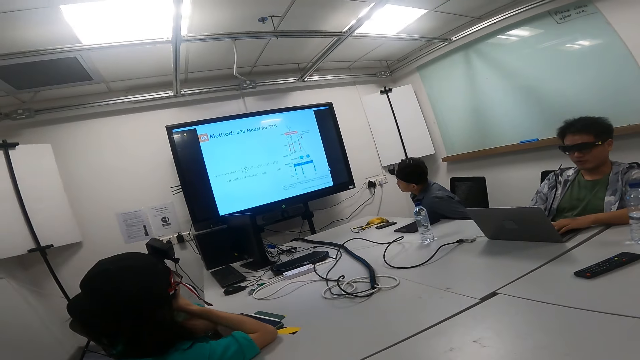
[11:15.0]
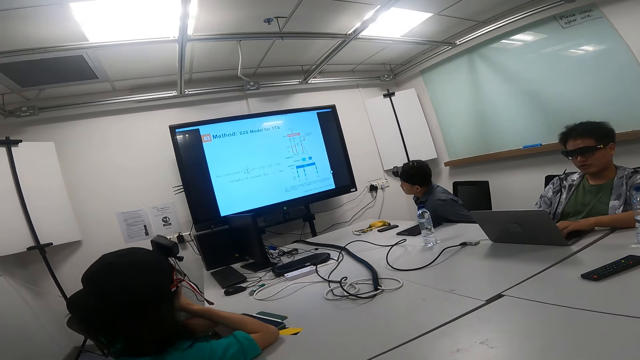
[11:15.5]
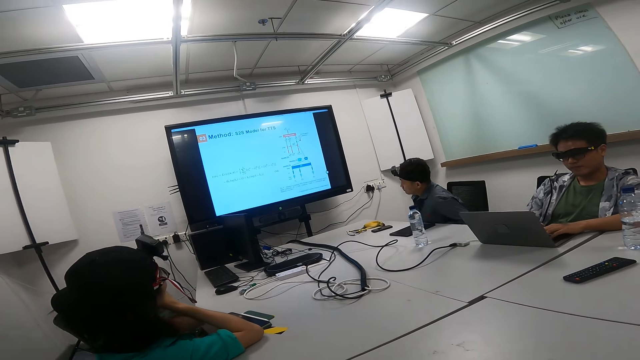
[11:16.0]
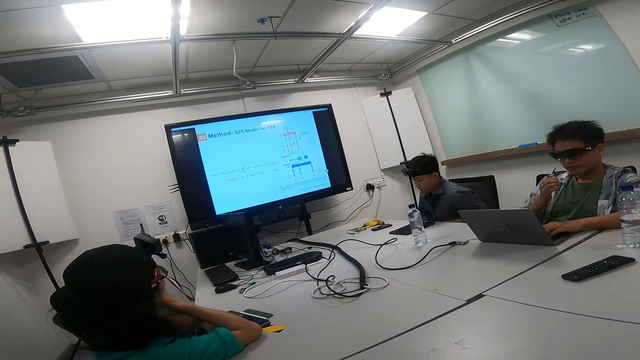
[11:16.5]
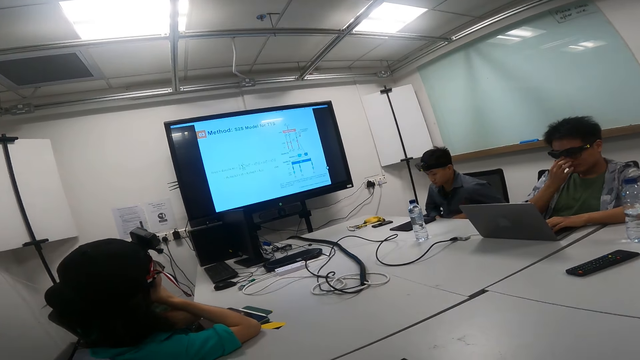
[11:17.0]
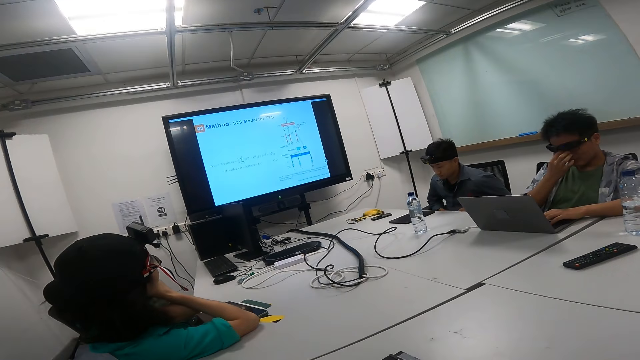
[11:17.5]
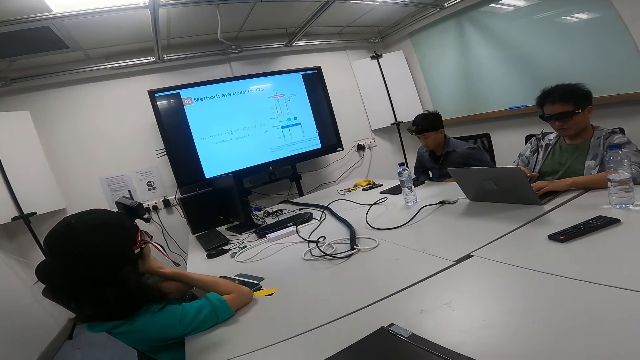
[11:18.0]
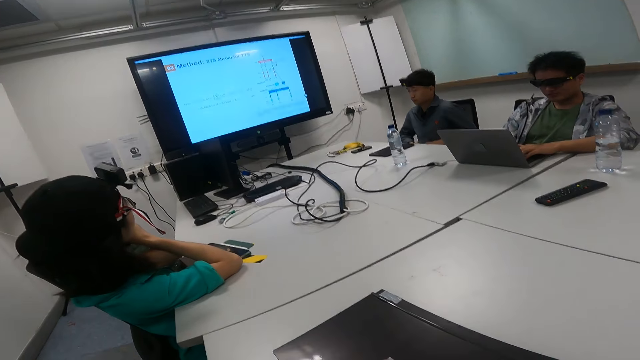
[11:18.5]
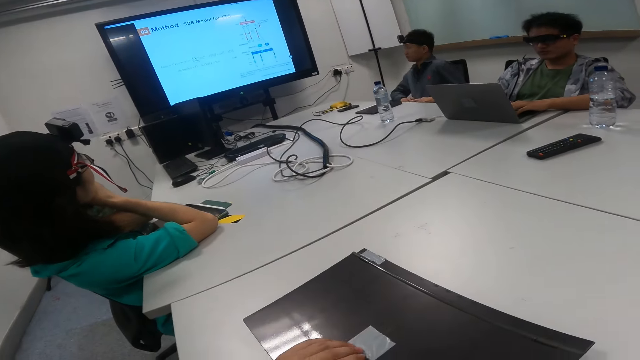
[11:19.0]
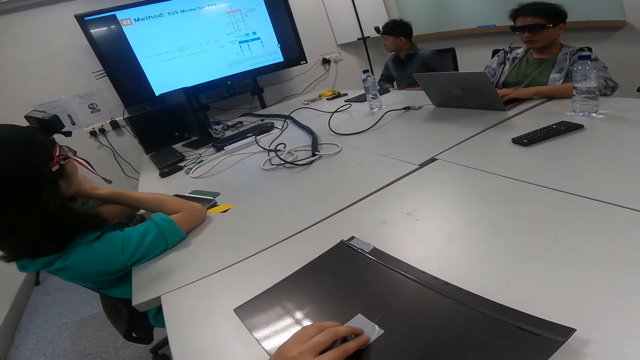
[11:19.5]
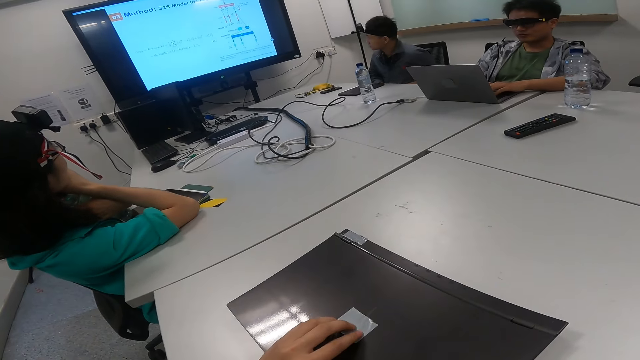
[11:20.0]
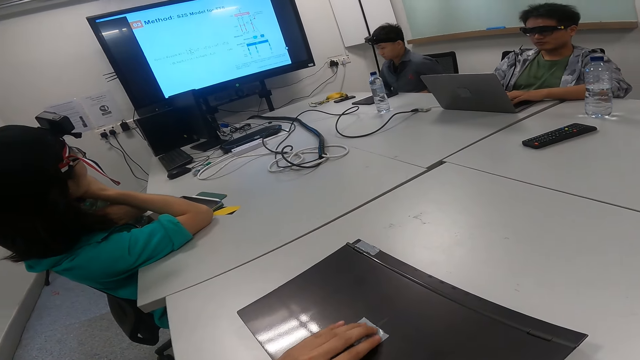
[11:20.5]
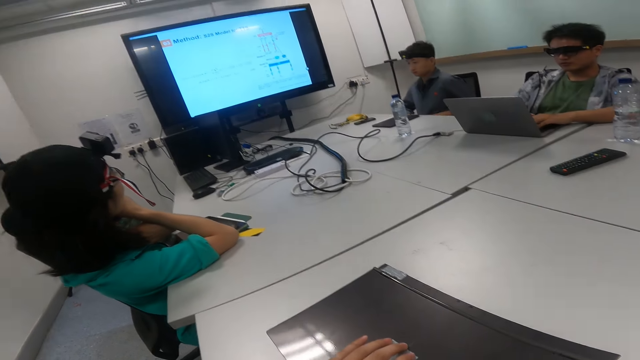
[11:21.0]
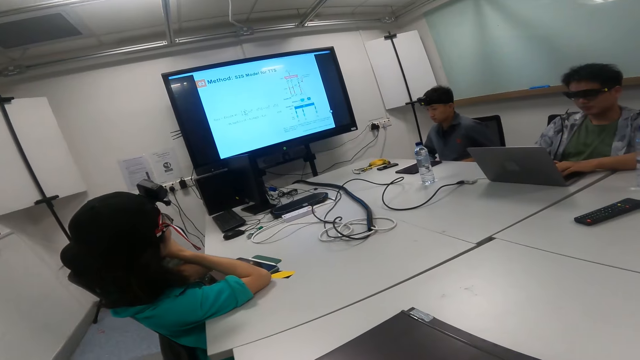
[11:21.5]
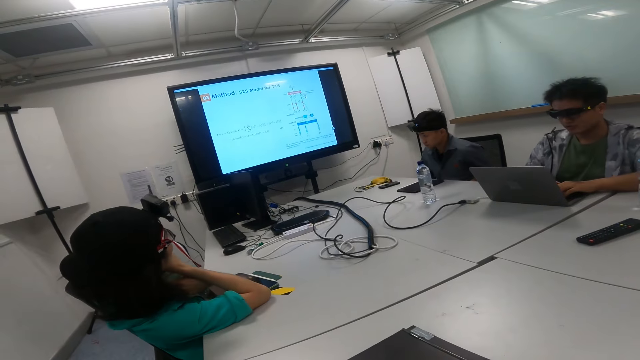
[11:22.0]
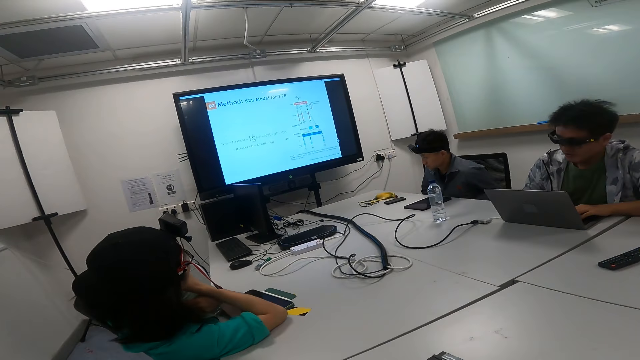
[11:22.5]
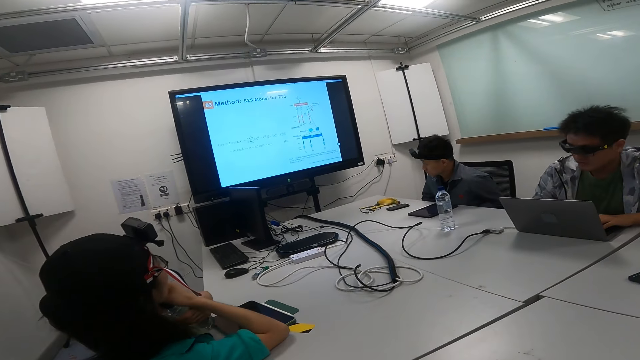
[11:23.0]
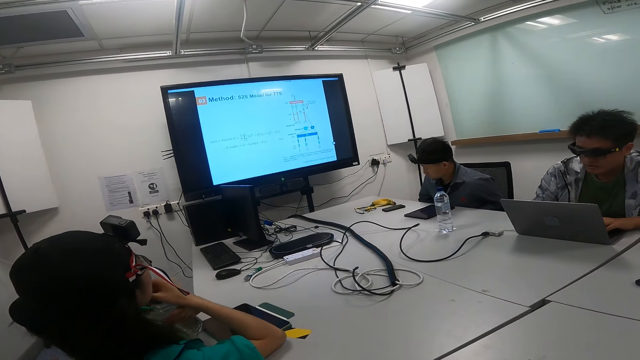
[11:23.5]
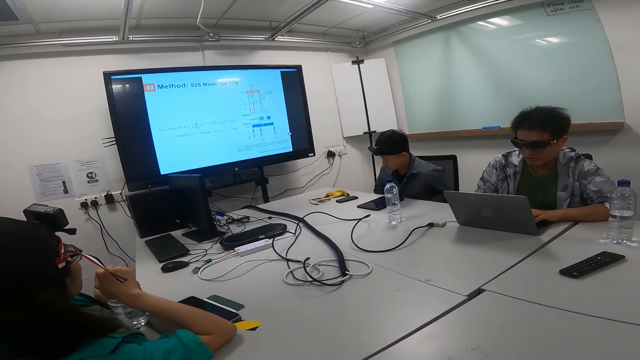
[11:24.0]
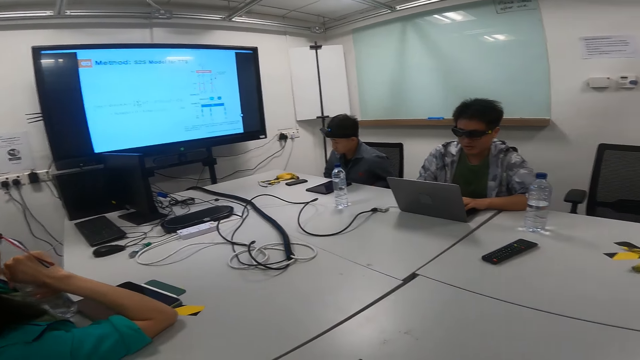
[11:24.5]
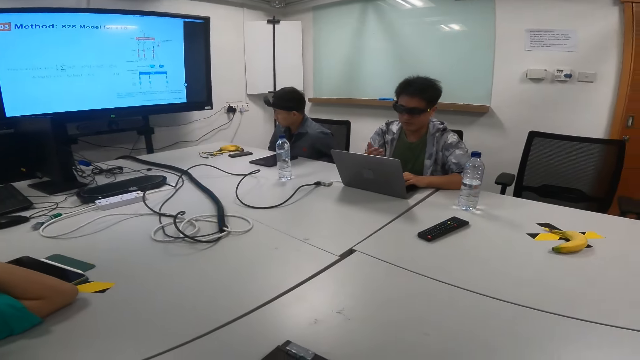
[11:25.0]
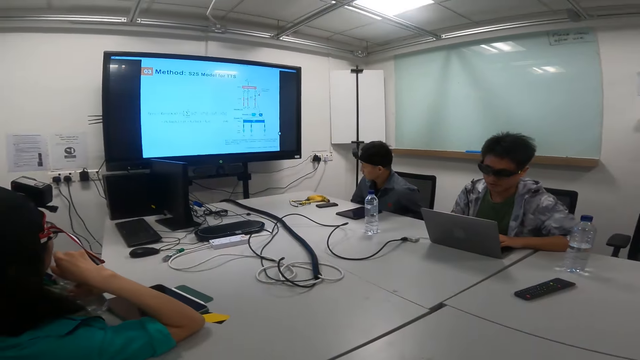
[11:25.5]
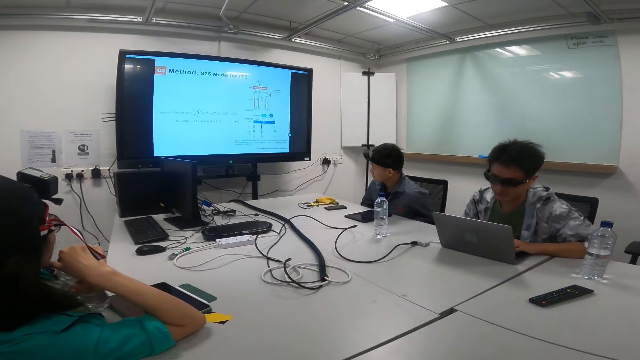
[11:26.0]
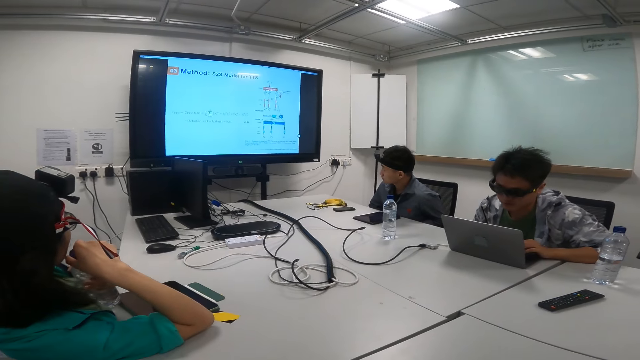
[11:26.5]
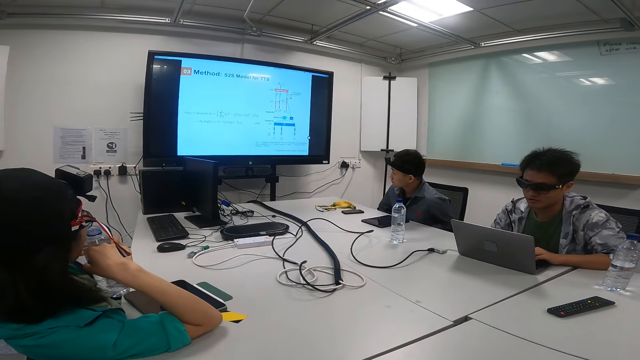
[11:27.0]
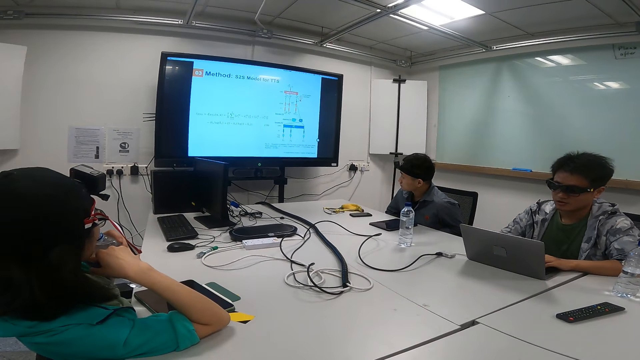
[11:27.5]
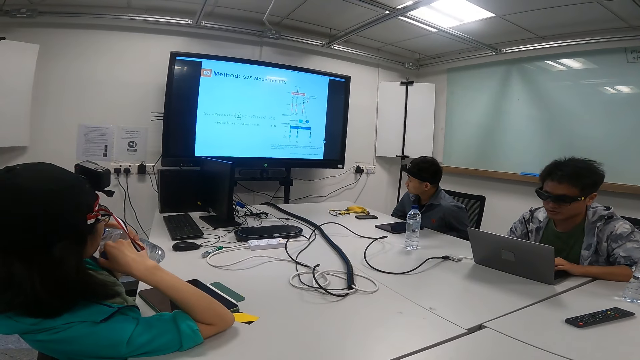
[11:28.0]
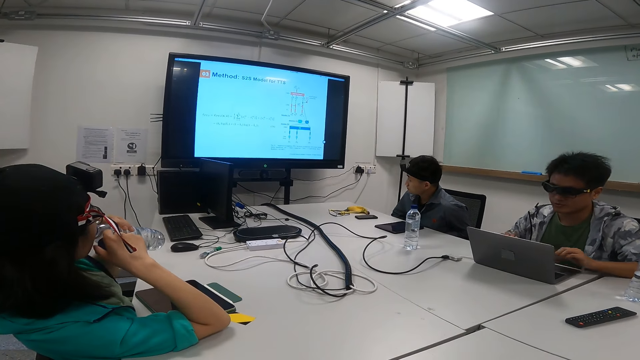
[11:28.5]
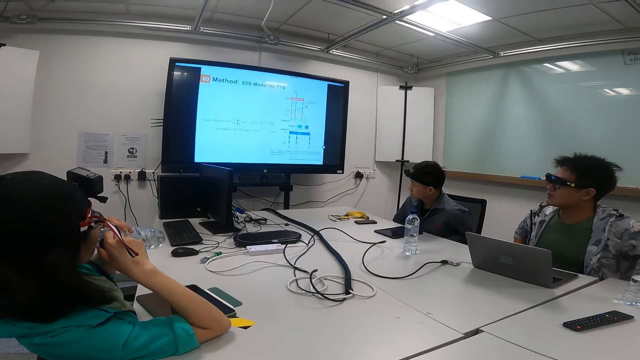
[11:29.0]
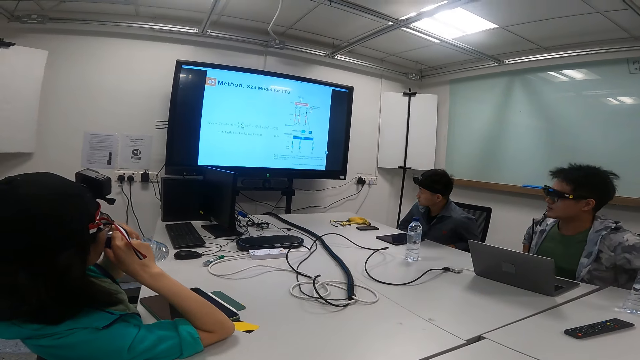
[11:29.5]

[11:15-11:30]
The camera wearer looks at the screen. They look around.

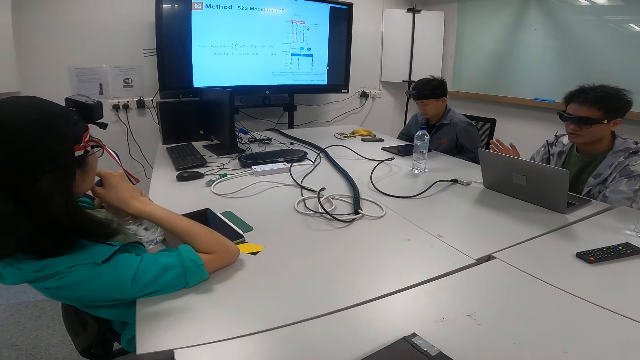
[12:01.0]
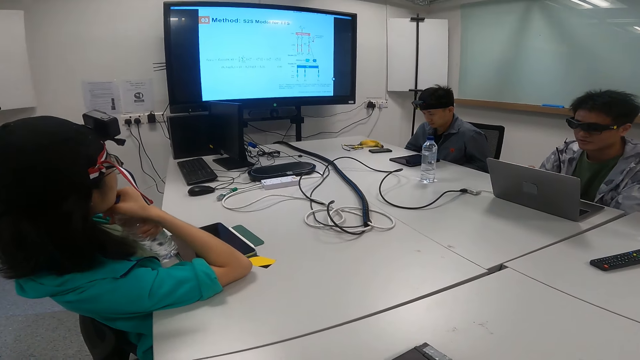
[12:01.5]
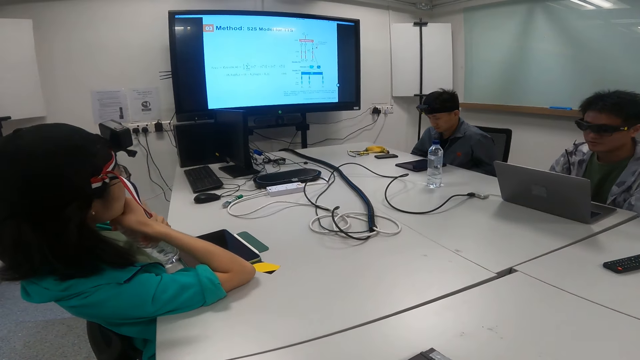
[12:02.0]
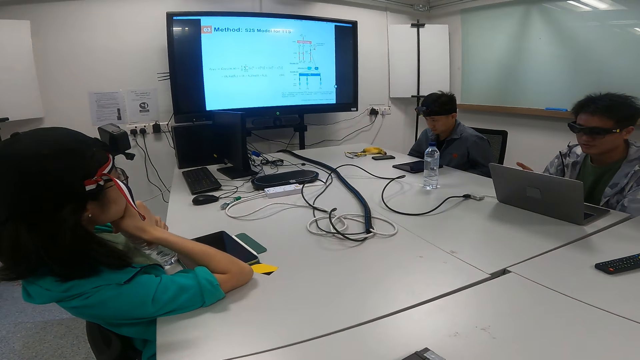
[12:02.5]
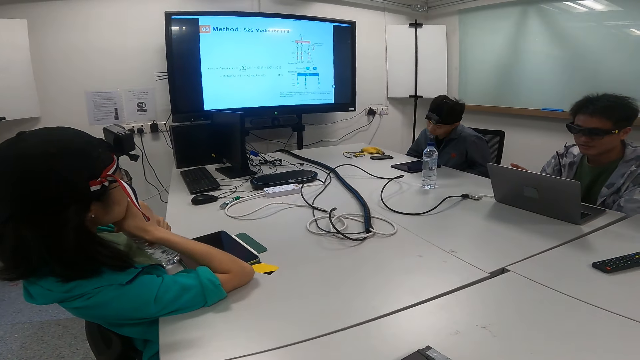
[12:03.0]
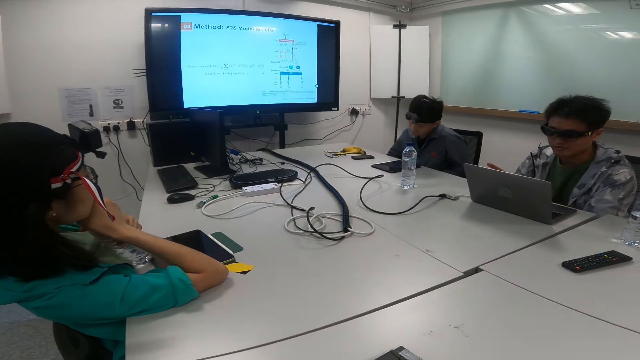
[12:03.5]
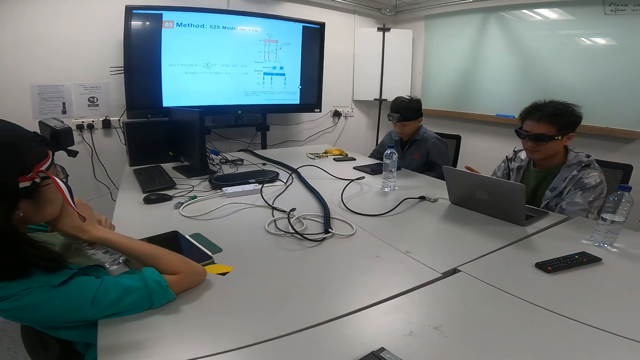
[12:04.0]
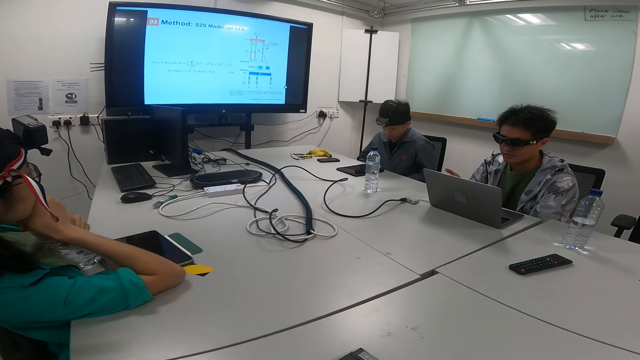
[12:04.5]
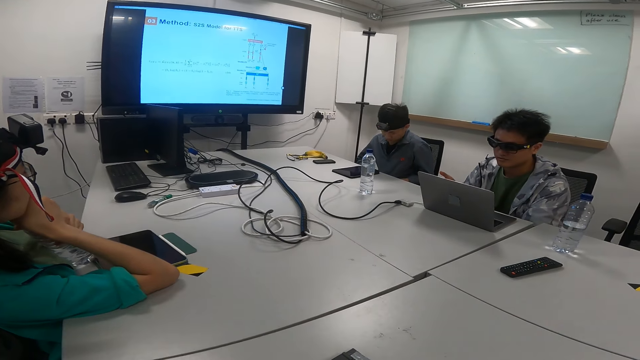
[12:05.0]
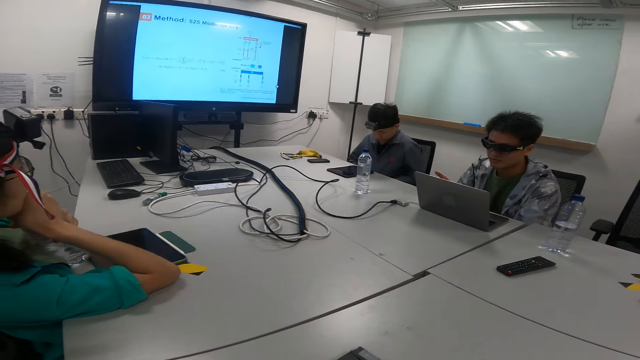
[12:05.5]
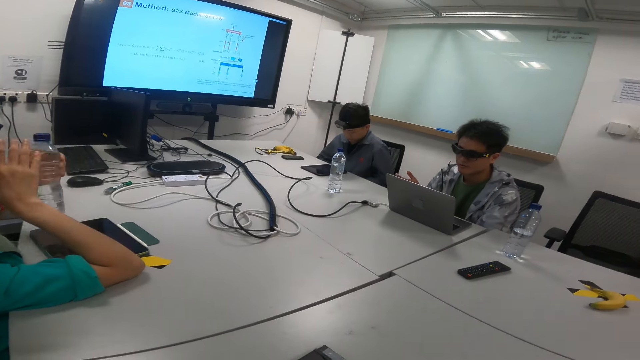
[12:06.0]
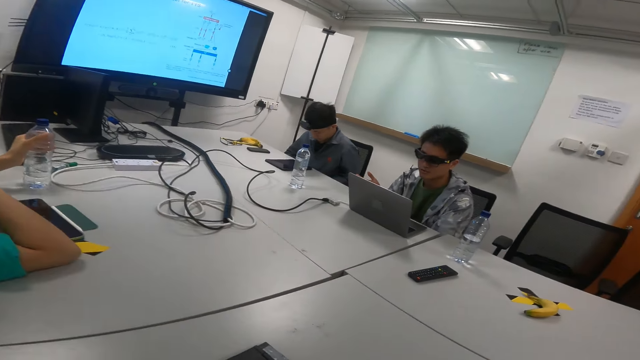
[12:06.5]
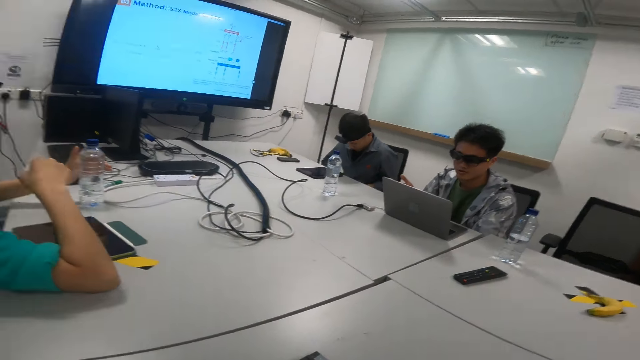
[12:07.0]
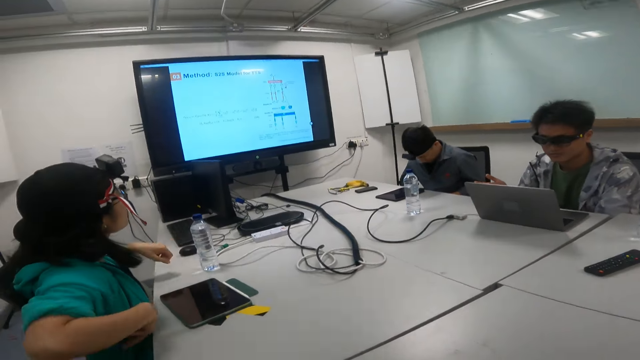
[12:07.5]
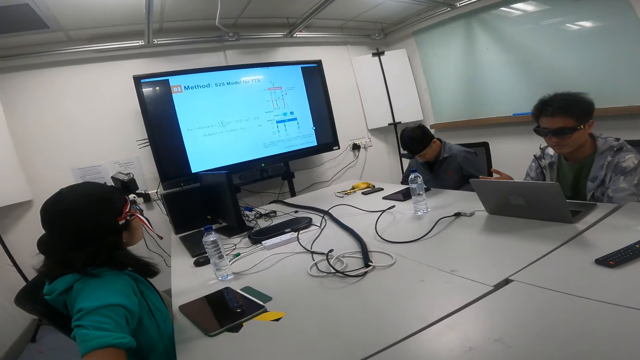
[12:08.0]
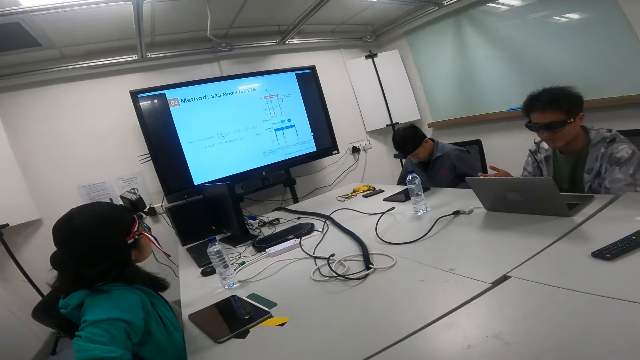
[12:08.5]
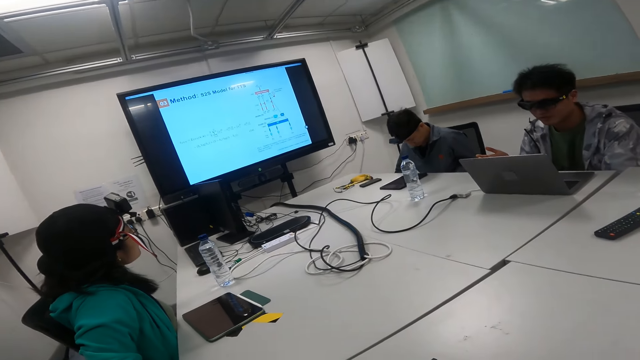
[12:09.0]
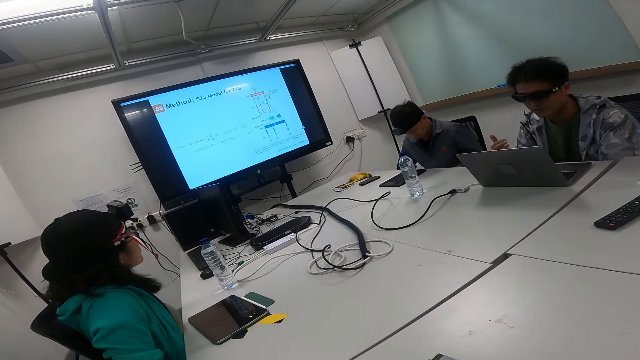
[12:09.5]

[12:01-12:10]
The camera wearer looks at a person explain.
